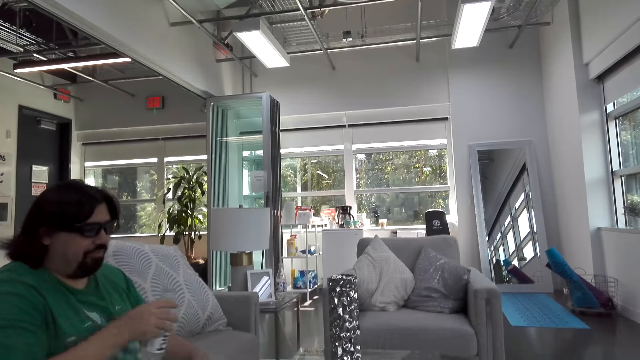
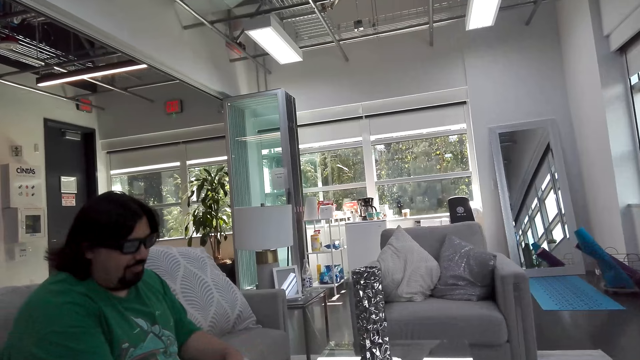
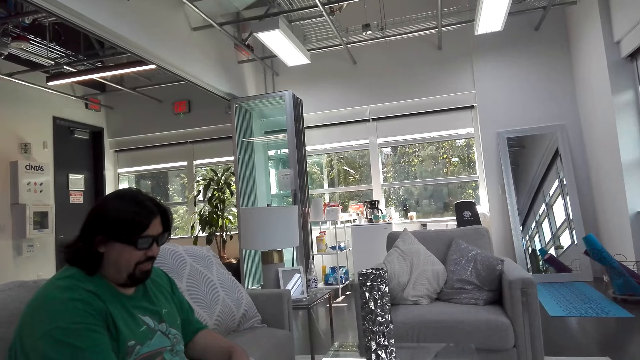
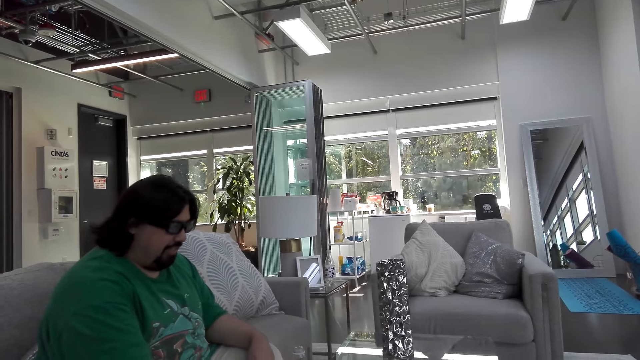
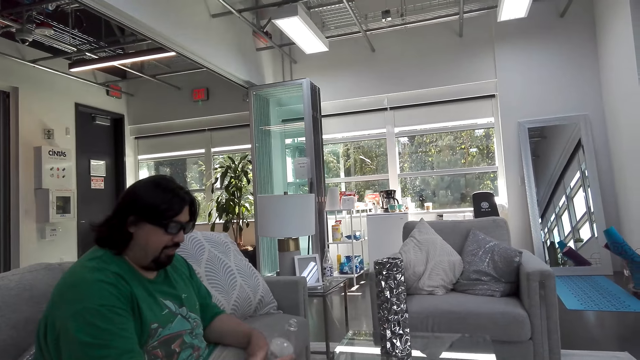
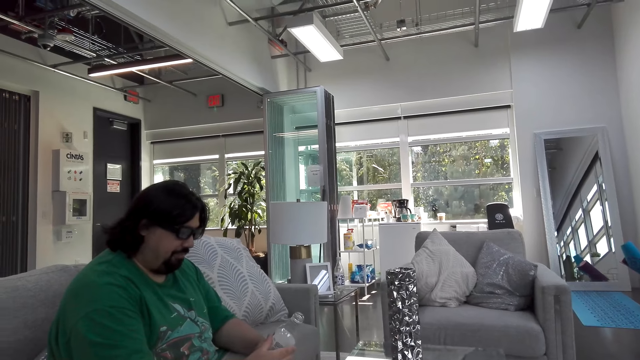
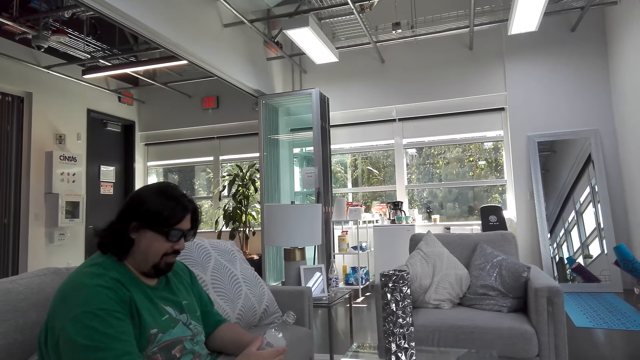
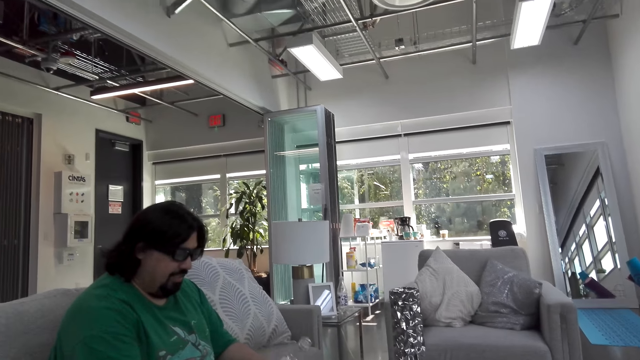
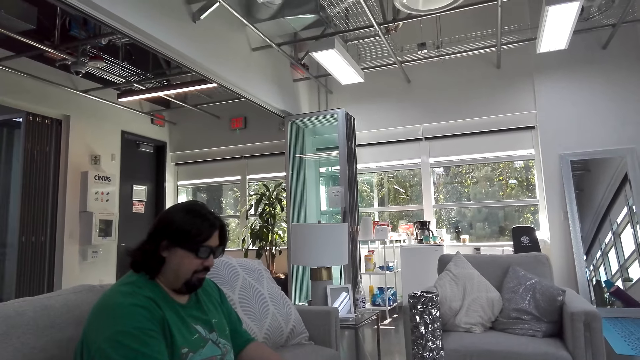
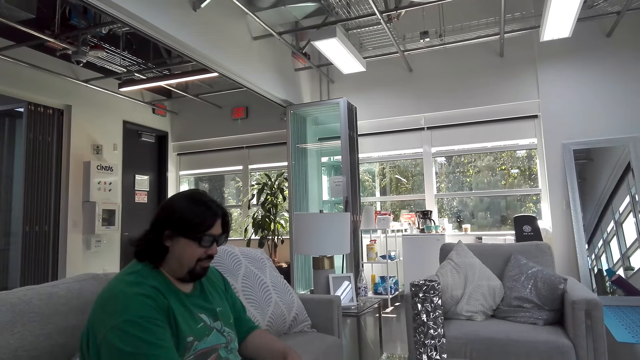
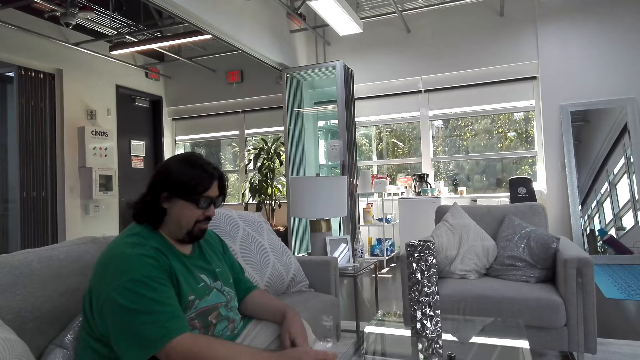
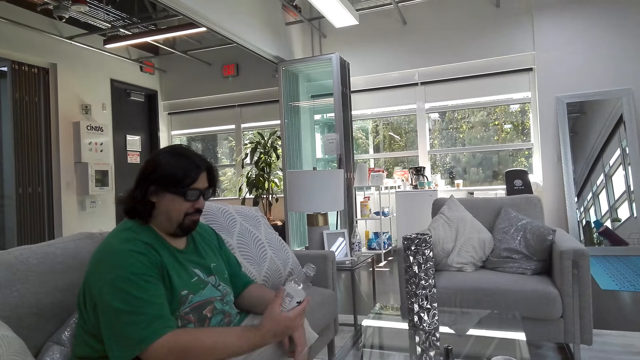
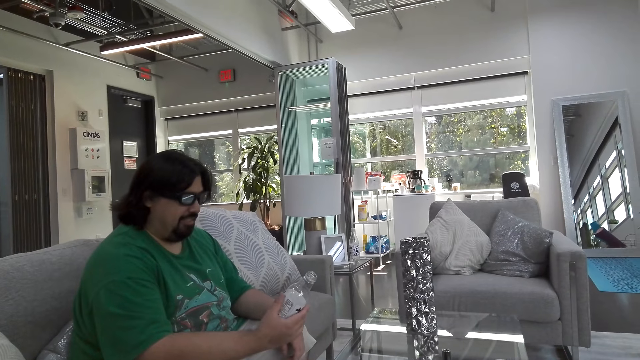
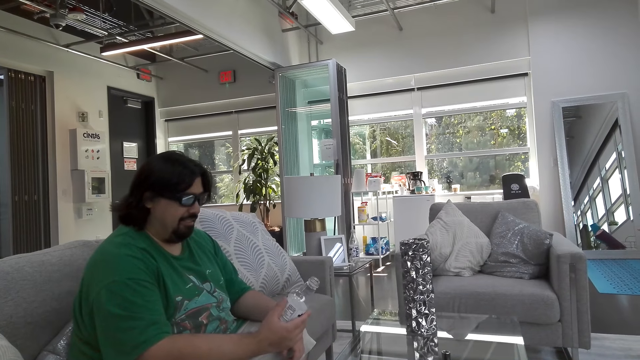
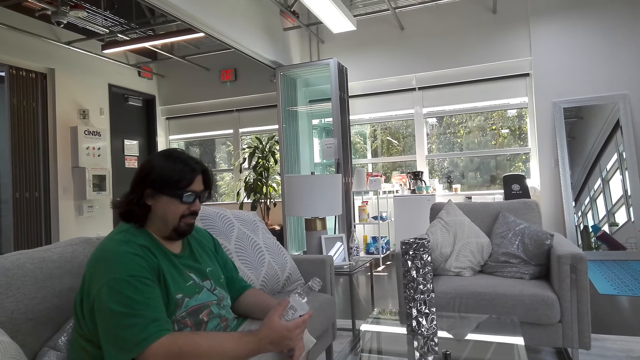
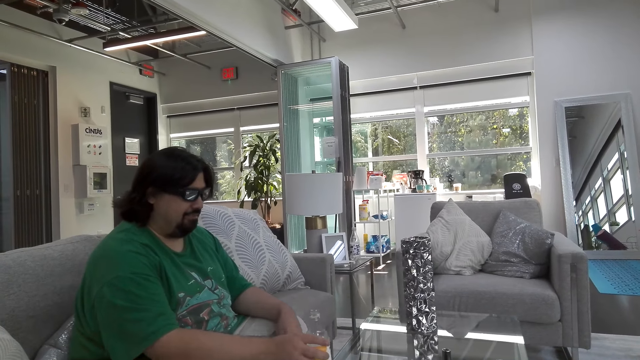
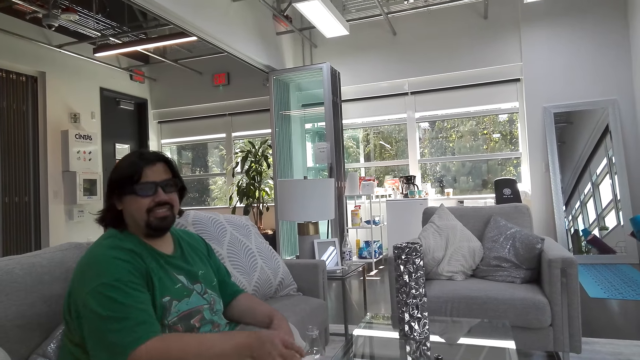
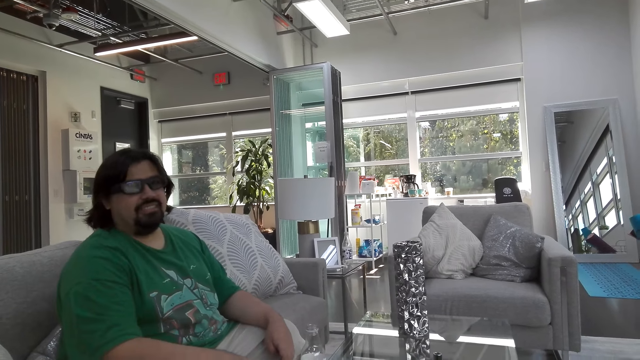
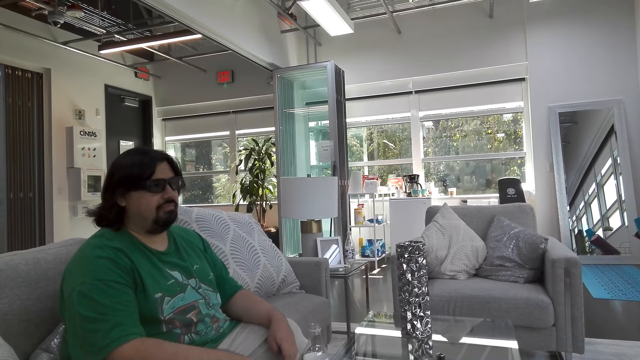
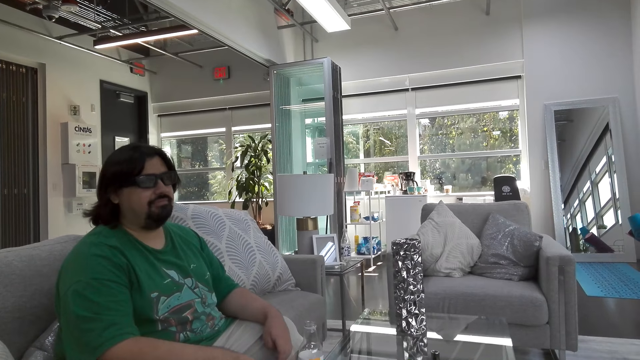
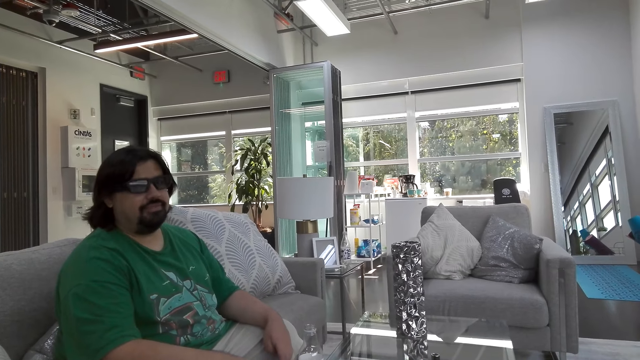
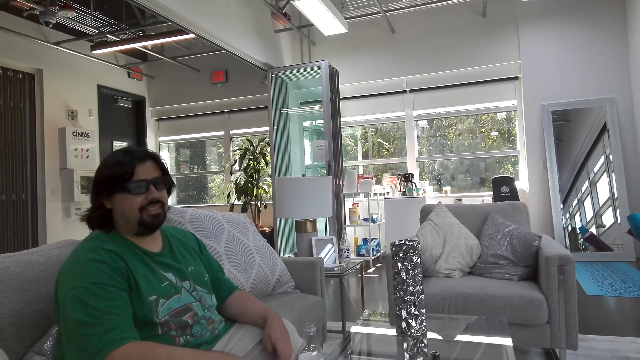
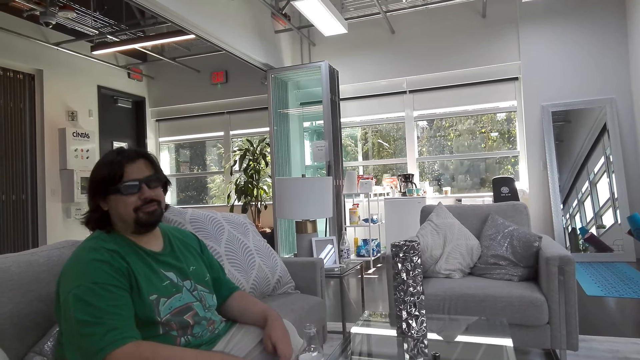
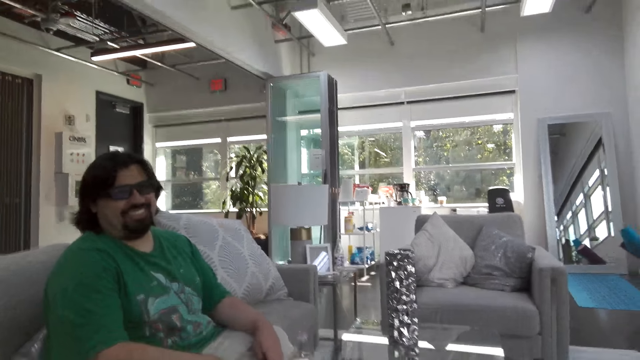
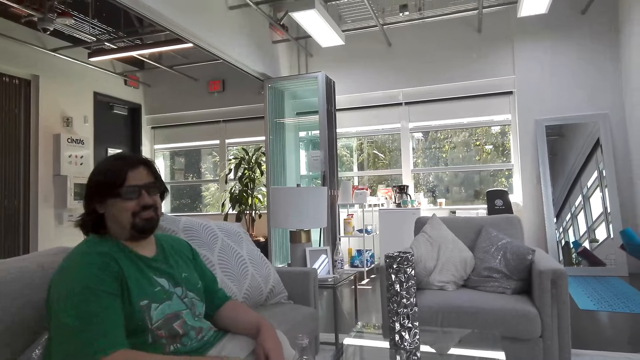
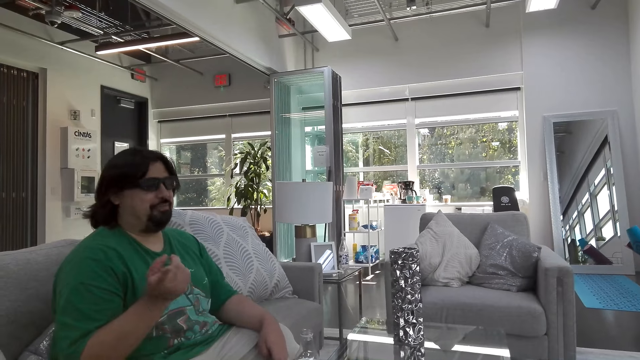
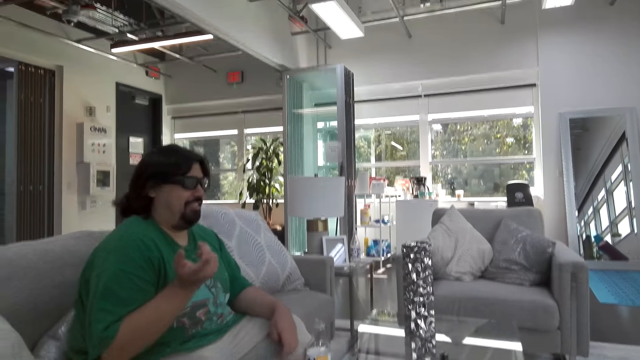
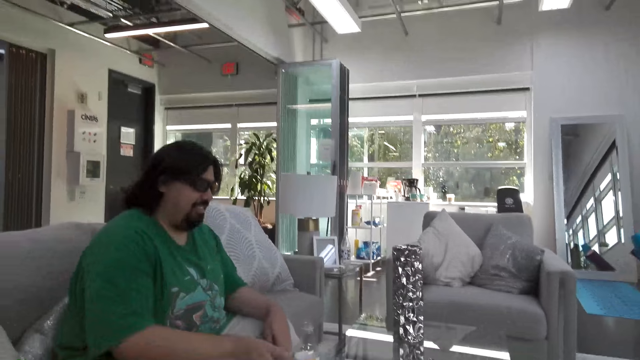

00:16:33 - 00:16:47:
The camera wearer laughs. A man puts the water bottle on the table and talks. The man looks at the bottle. The camera wearer talks. The man talks, takes the water bottle from the table, and returns the water bottle on the table. The camera wearer talks. The man nods his head, talks to the camera wearer, and moves his right hand.

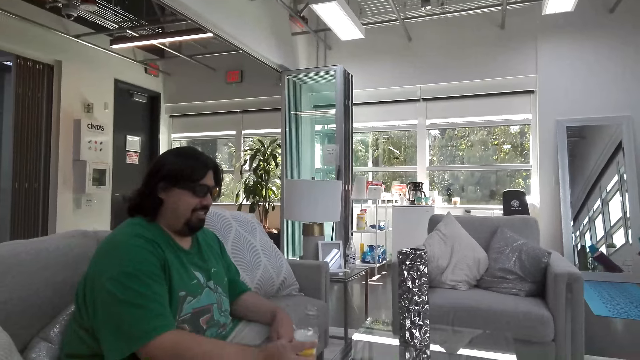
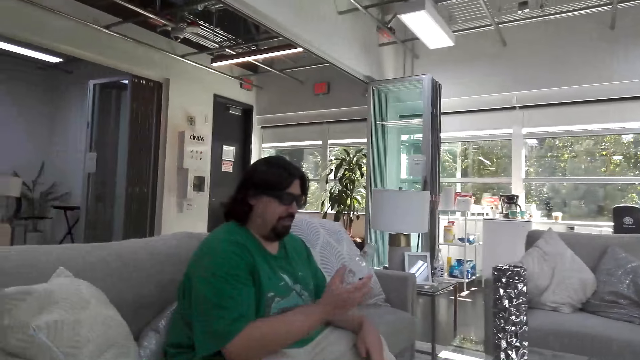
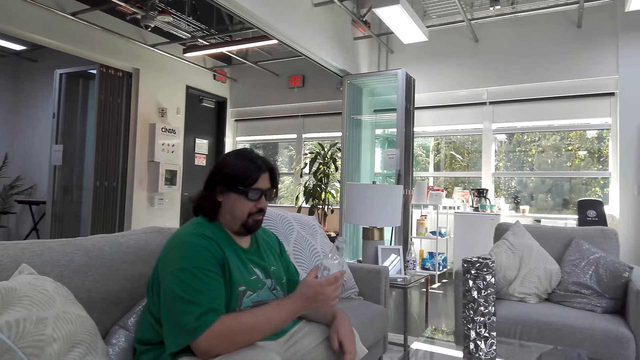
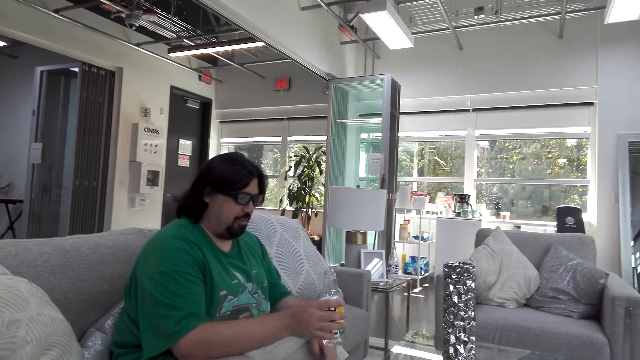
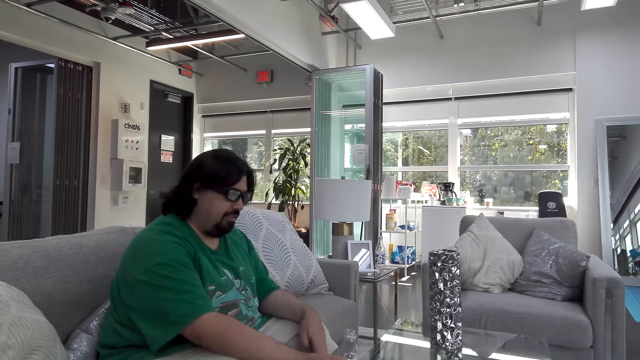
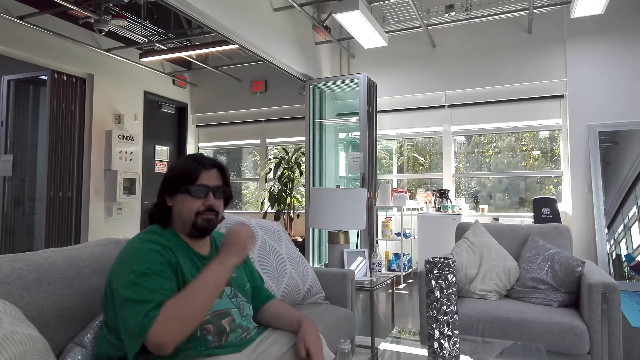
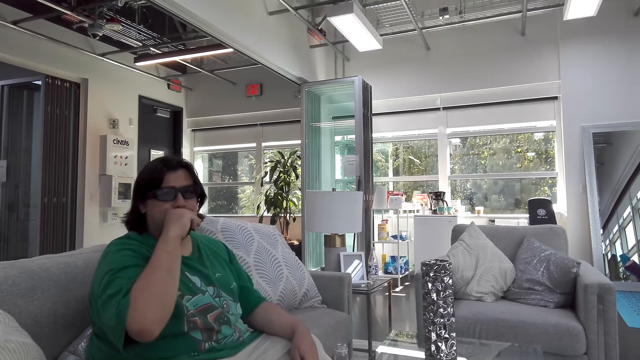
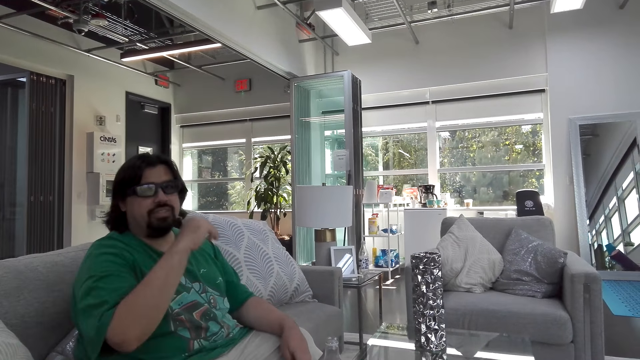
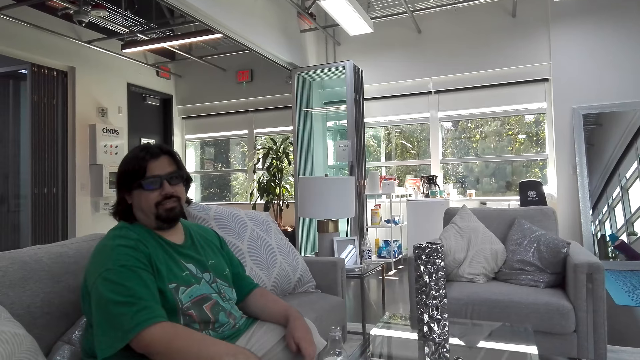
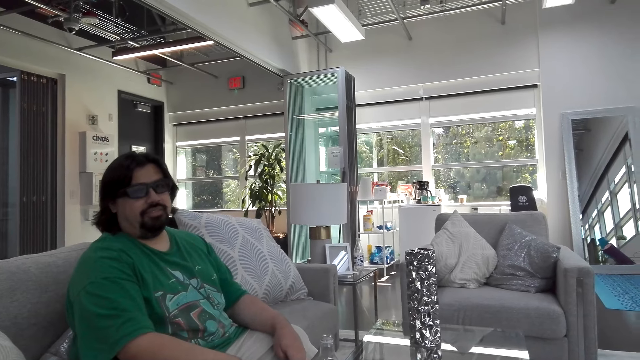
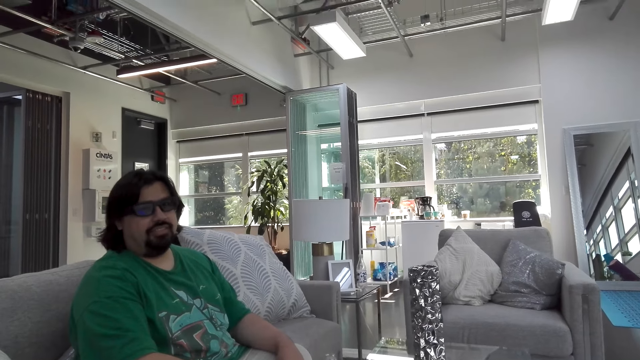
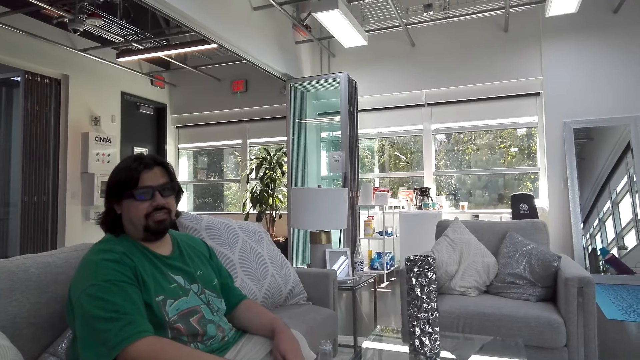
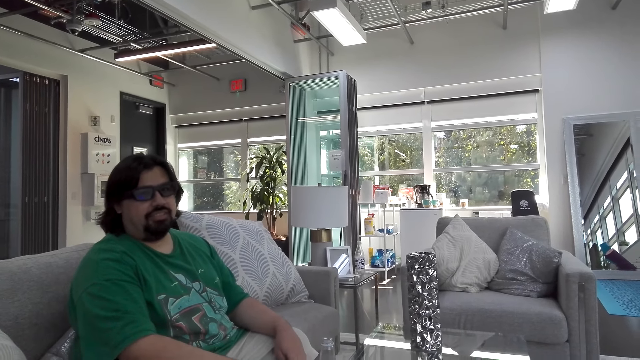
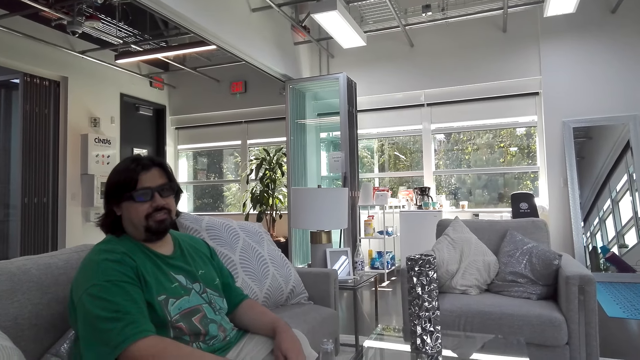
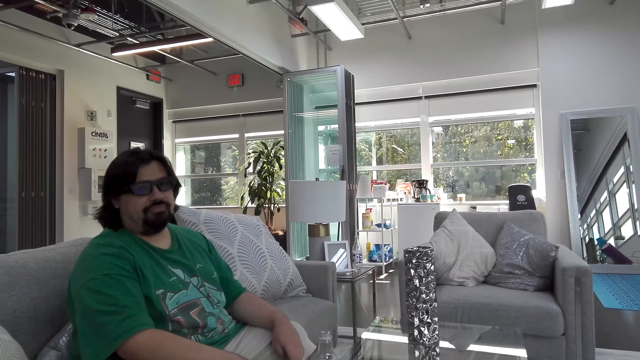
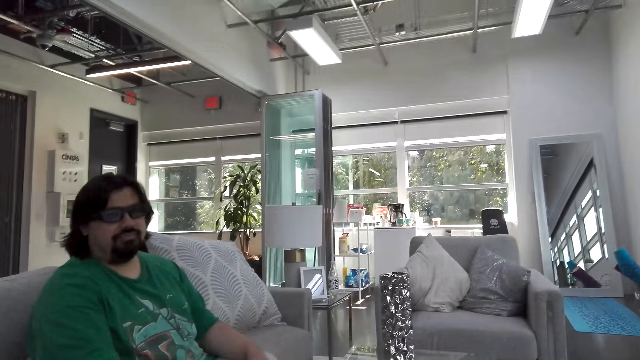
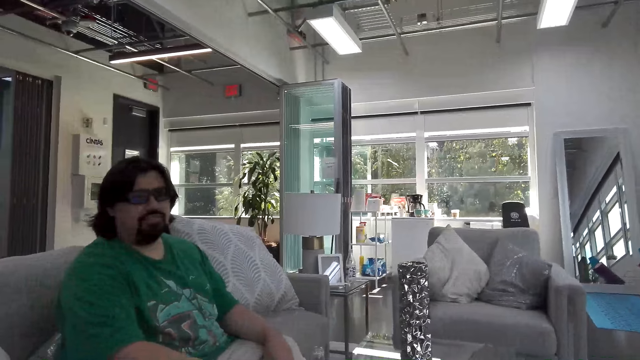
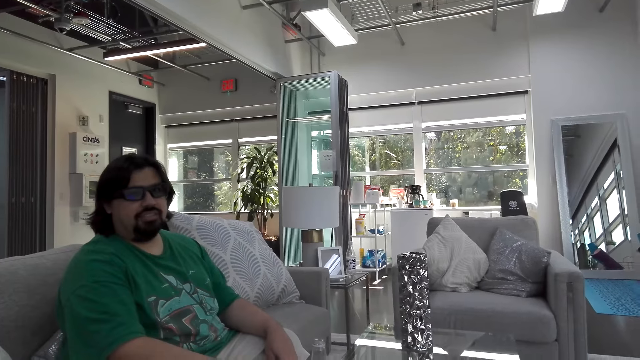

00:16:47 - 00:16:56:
A man takes the water bottle on the table. He returns the water bottle on the table. The man looks at the camera wearer. He moves his hand towards the mouth. The camera wearer talks.
